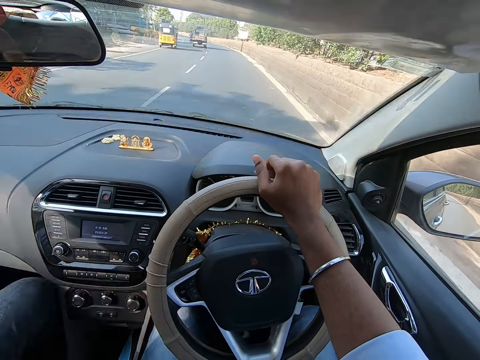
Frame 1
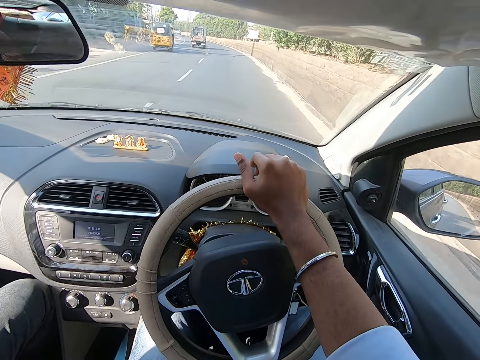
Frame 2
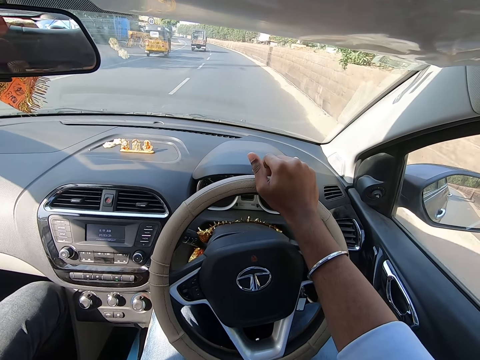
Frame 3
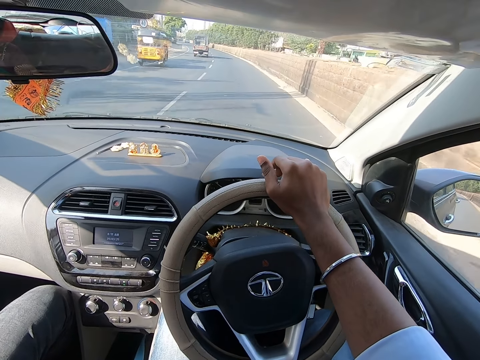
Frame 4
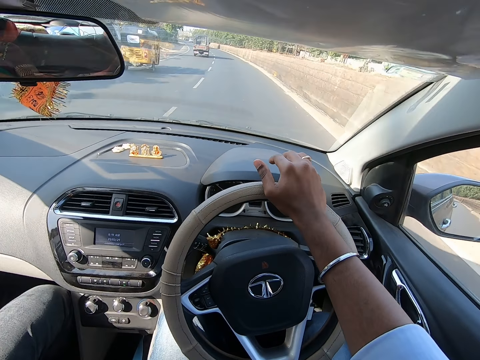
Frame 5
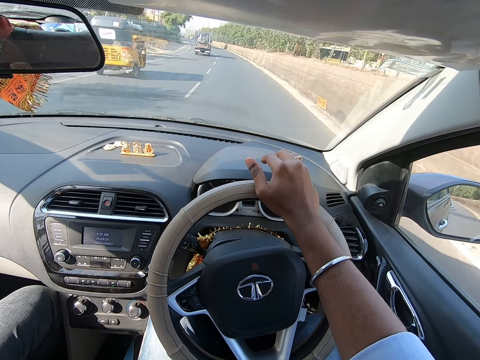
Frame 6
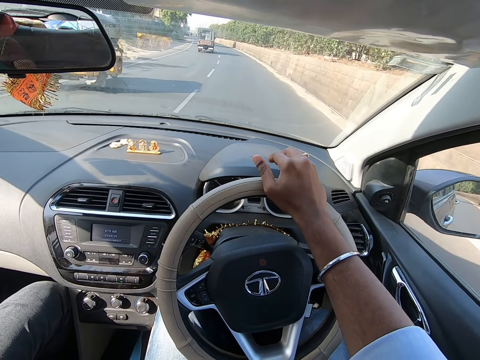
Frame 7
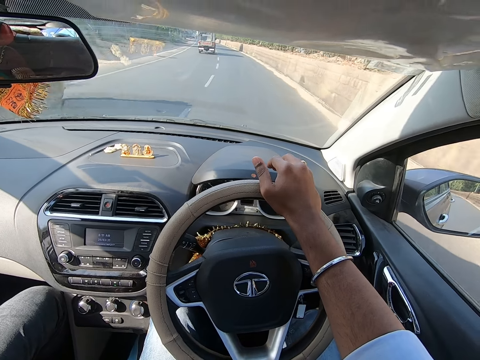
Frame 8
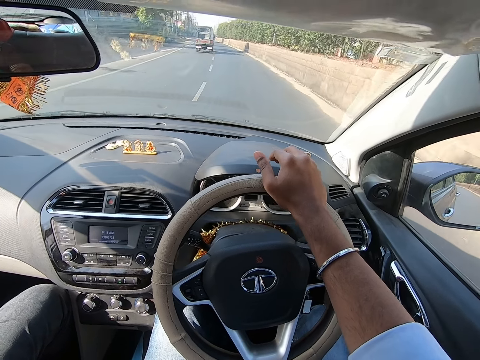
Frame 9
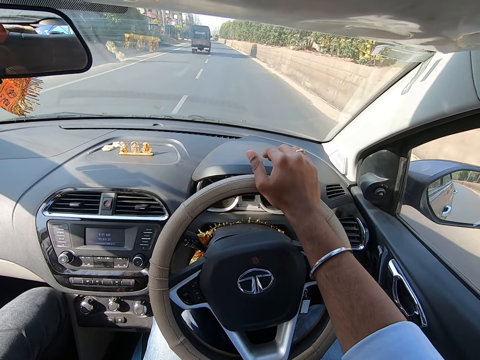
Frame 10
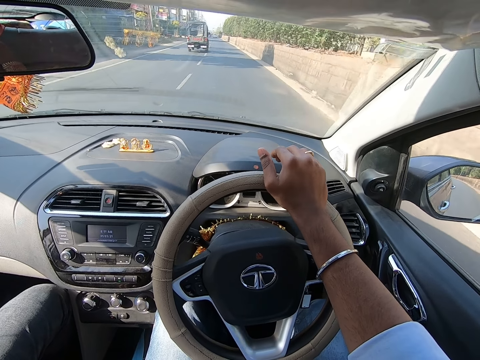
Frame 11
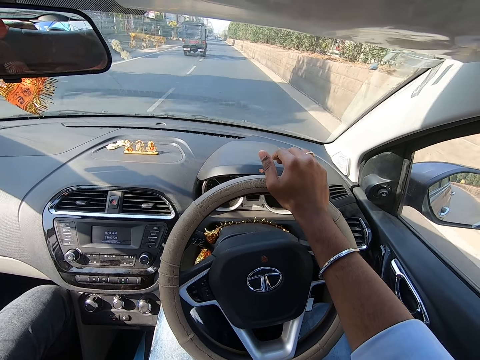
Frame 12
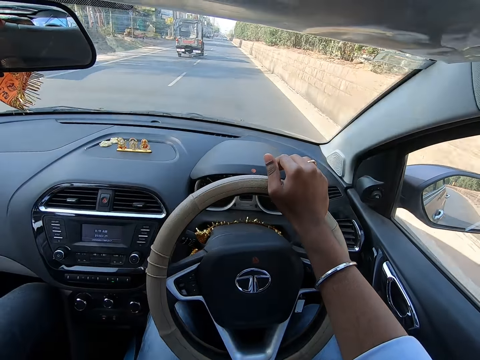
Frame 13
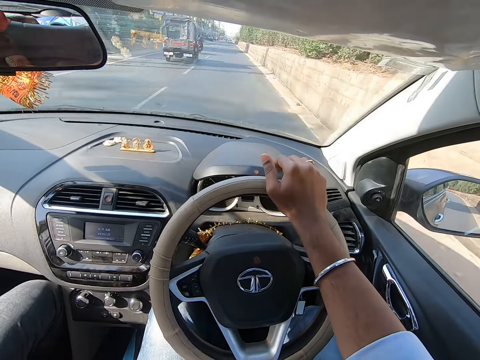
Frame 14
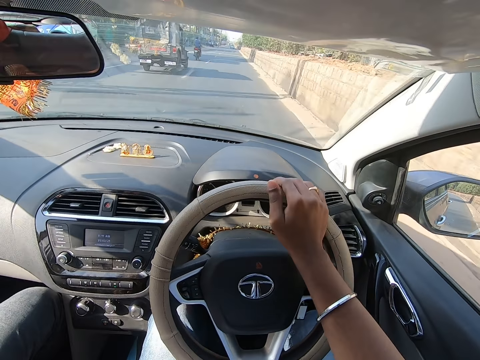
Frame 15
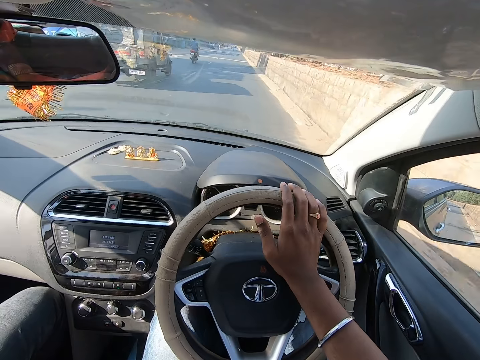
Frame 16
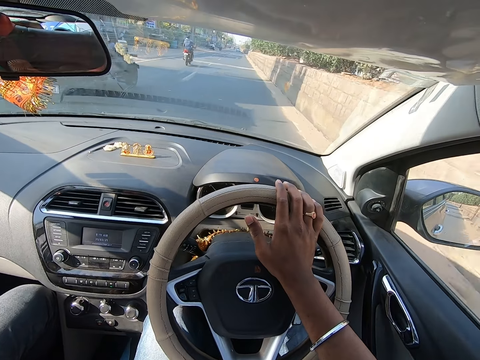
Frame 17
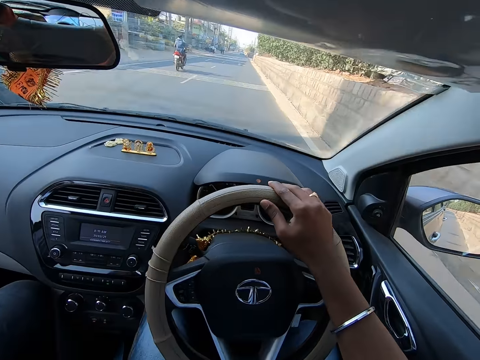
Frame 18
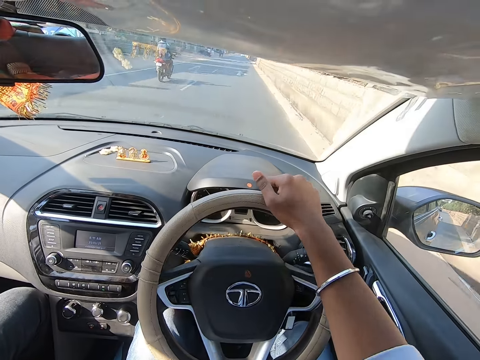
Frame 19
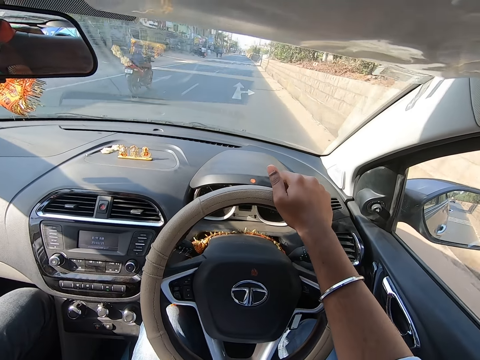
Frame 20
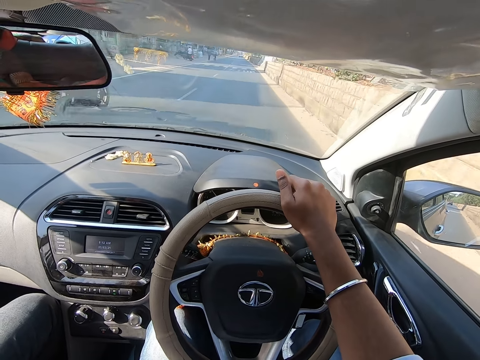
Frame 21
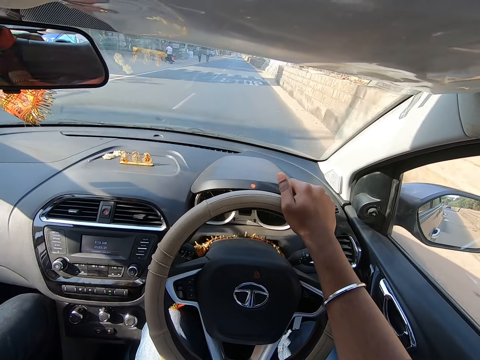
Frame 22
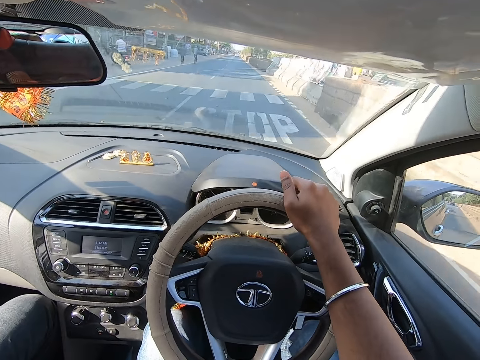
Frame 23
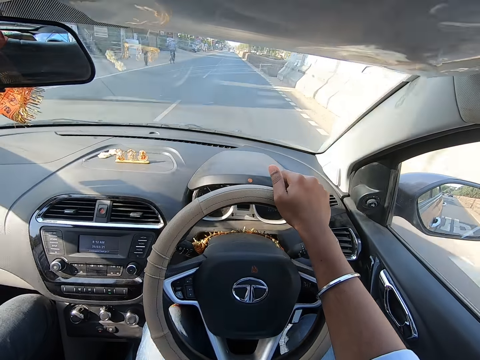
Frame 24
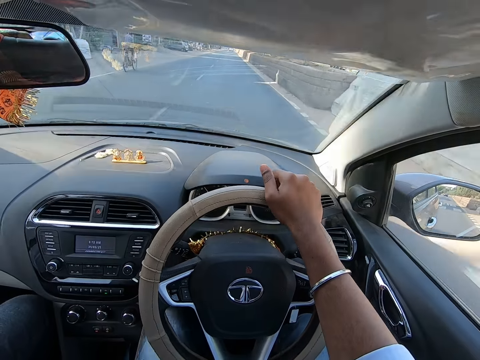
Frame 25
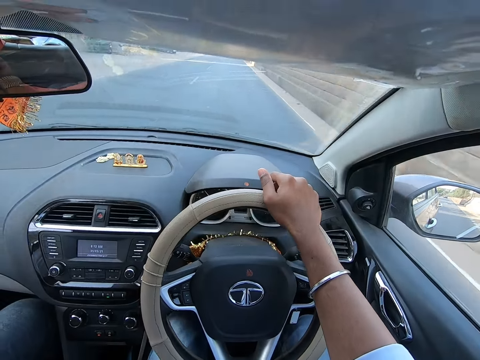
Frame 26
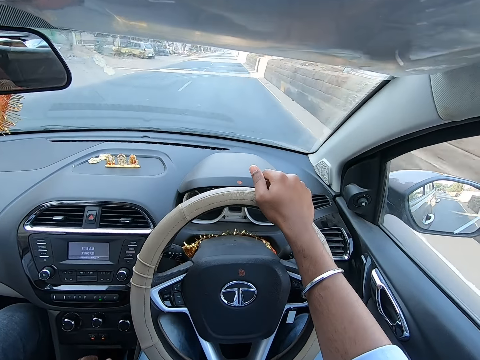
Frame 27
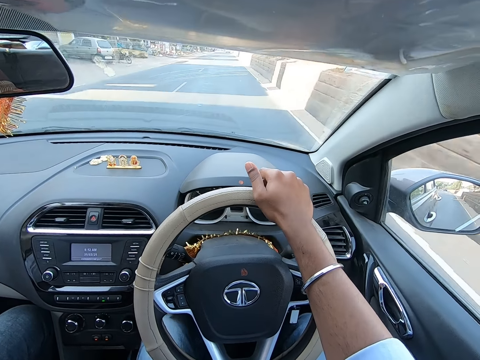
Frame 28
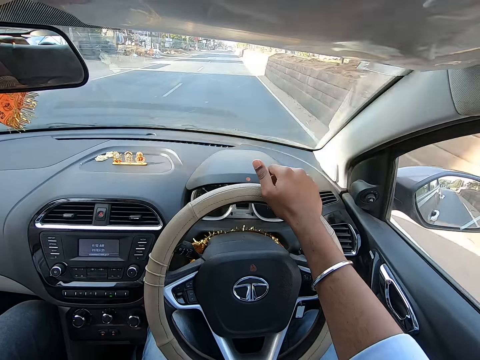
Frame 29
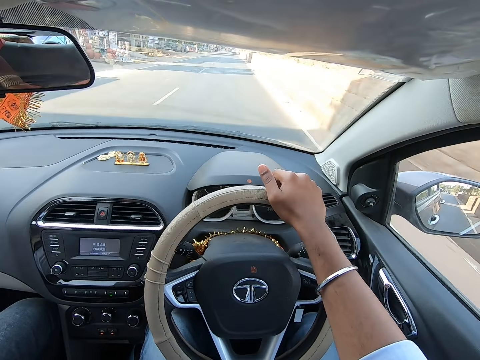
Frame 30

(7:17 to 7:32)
The camera wearer drives past a tricycle. The man interacts with the woman. The camera wearer drives past a gray truck. They drive past a motorcycle.

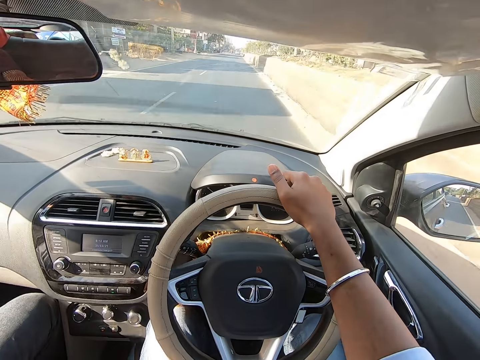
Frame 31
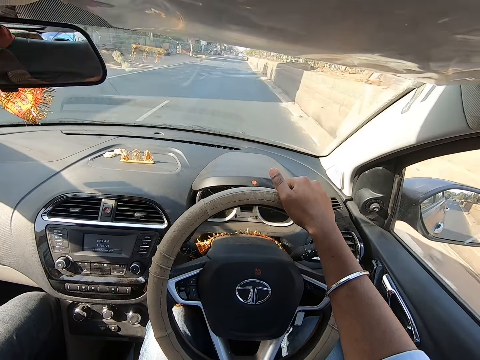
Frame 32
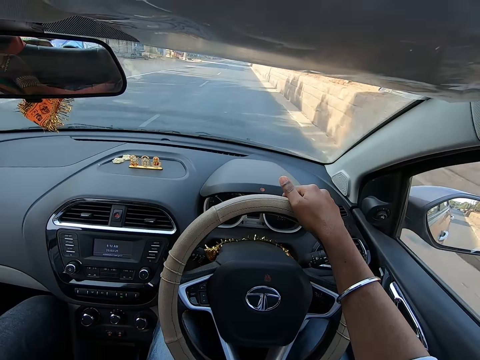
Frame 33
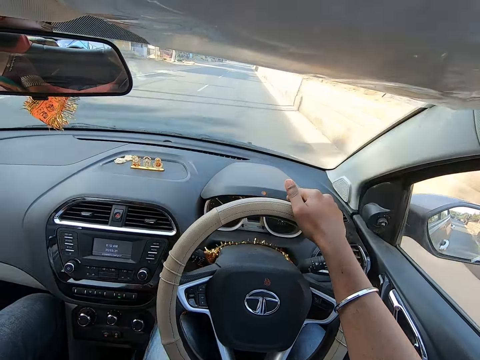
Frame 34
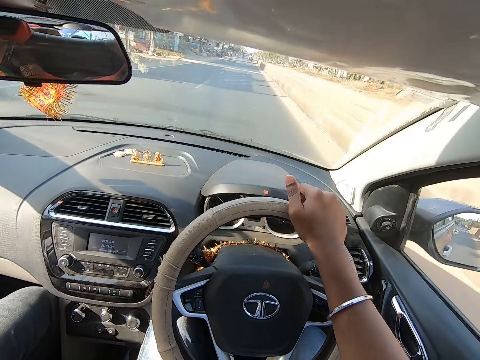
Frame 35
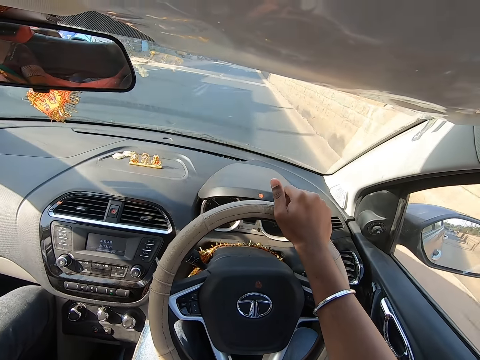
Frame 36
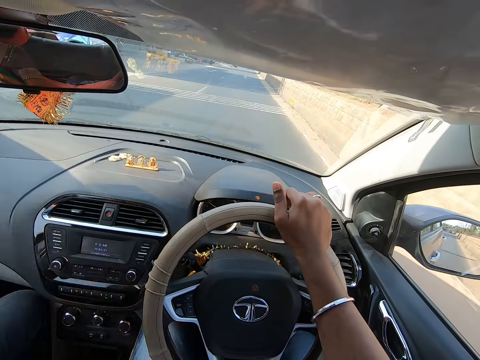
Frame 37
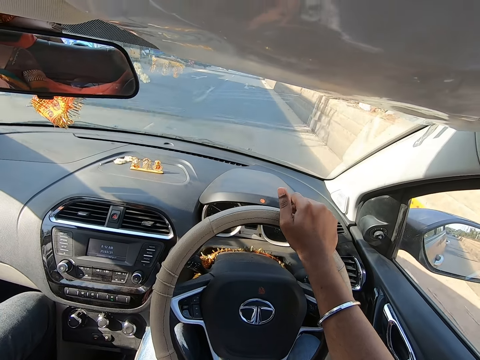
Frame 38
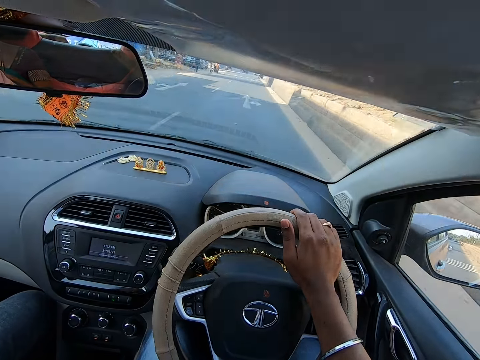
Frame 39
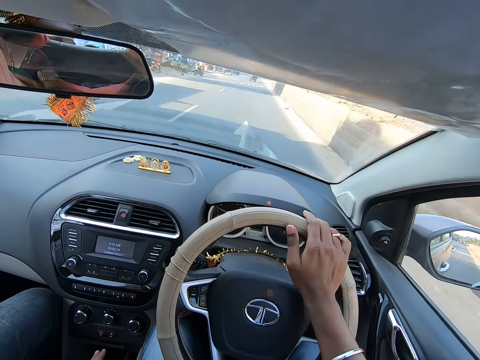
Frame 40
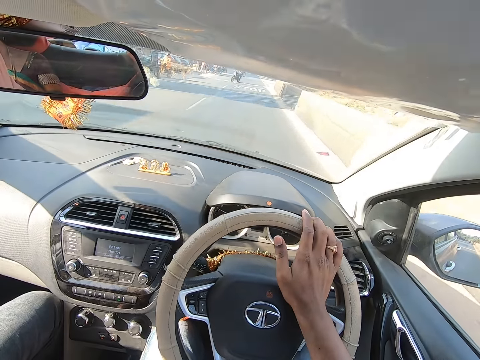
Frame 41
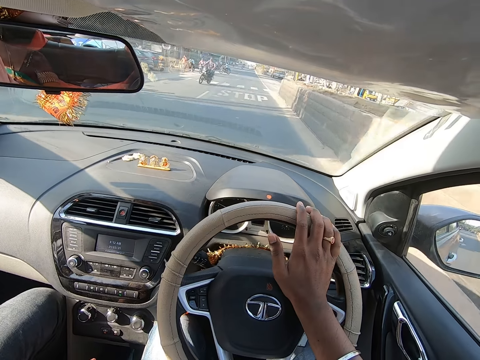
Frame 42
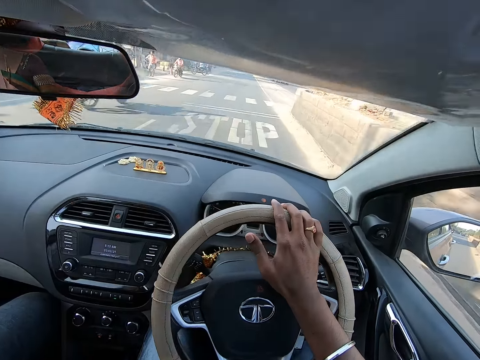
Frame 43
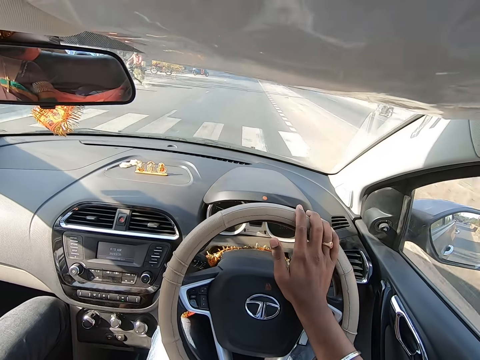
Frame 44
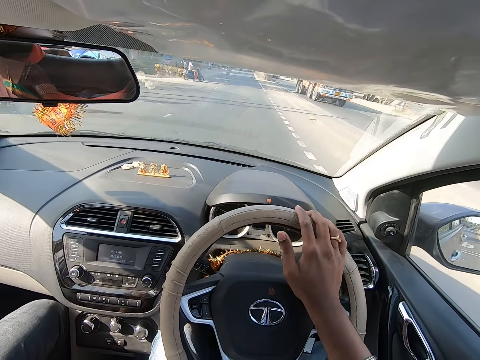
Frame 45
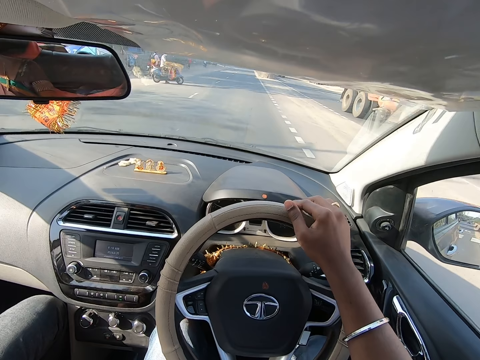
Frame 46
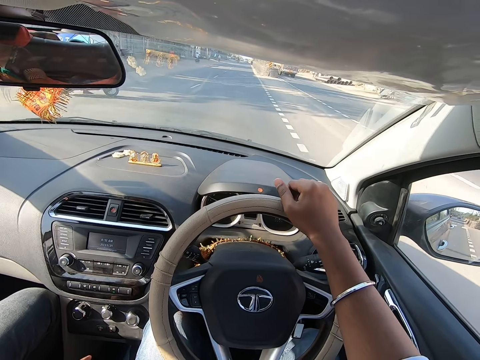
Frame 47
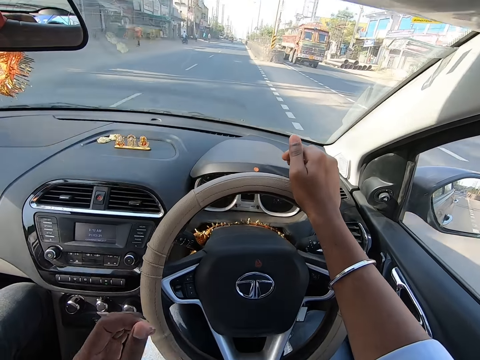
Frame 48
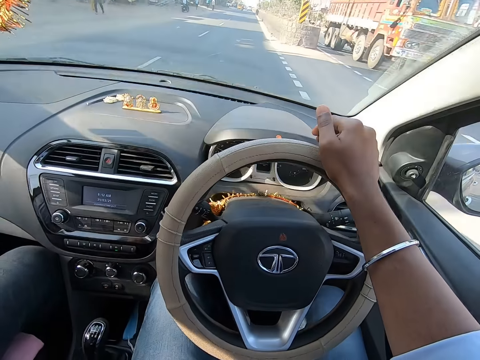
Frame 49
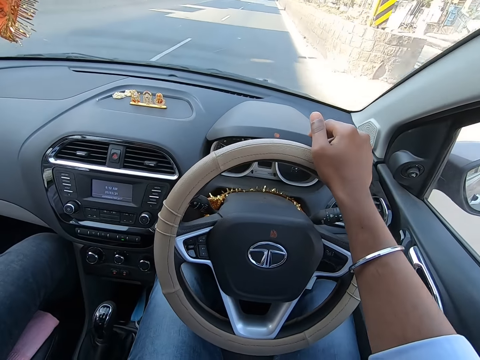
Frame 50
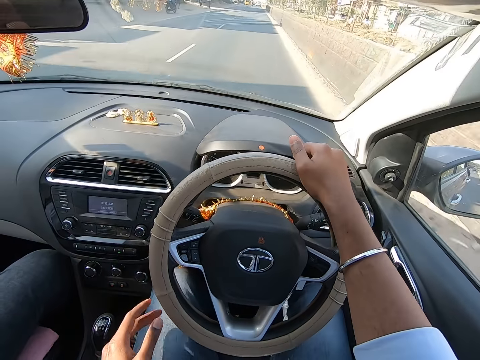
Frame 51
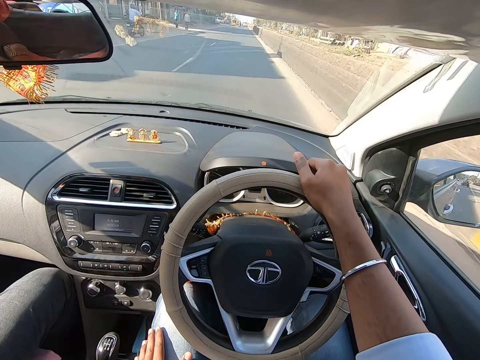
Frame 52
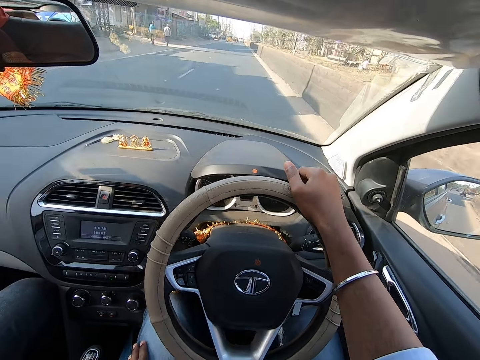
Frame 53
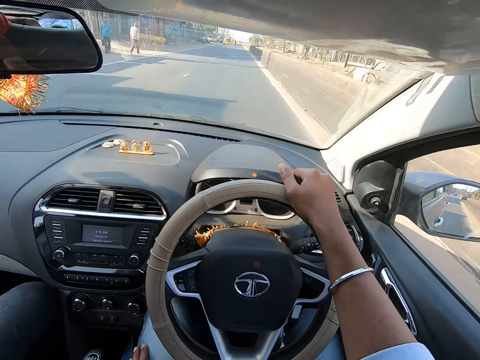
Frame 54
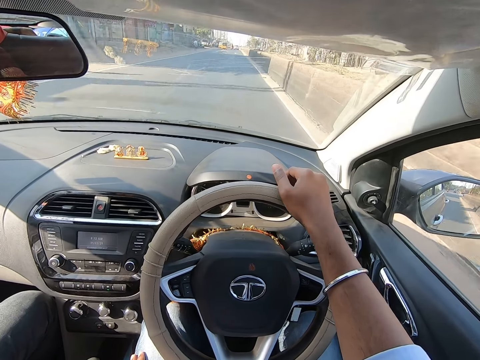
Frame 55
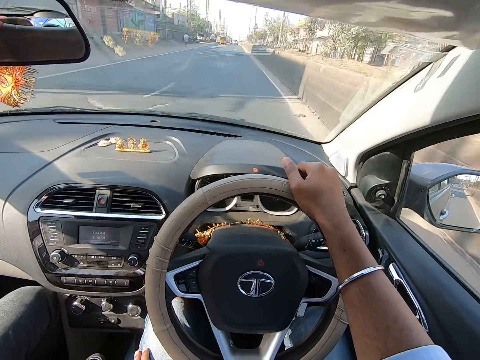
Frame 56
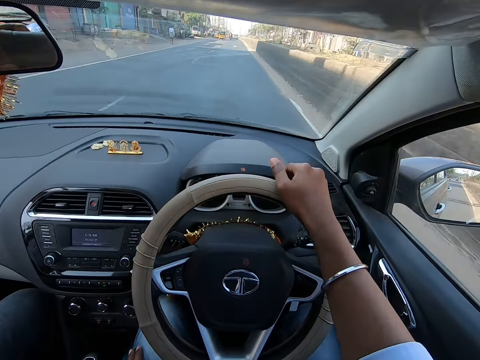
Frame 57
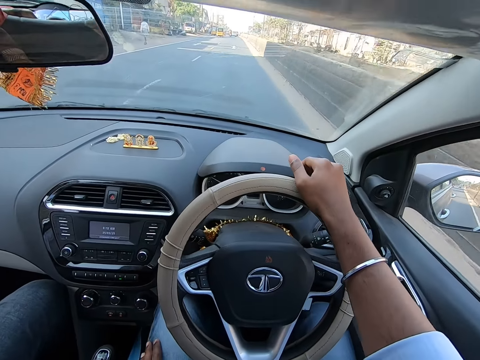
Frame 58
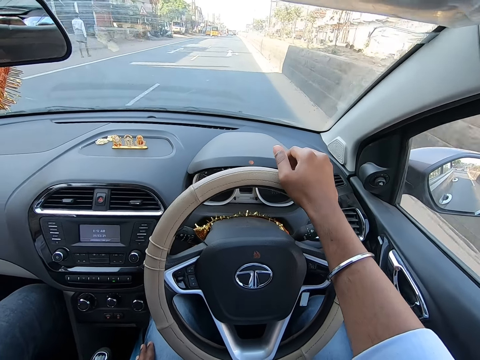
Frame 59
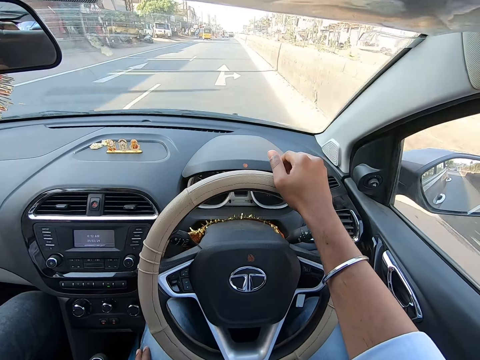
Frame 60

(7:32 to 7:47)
The camera wearer drives past a motorcycle.
